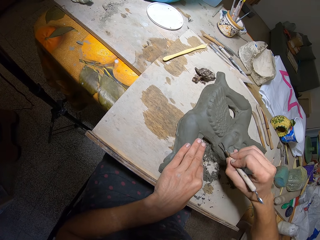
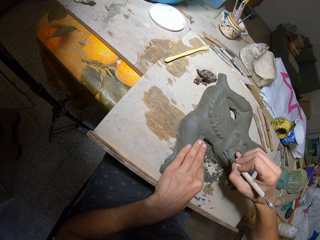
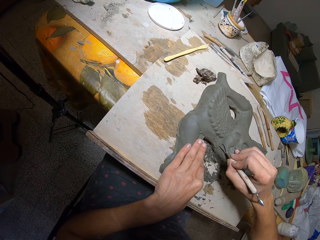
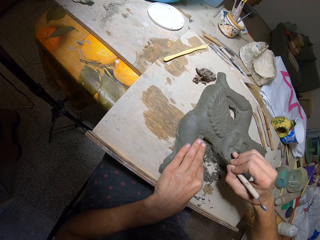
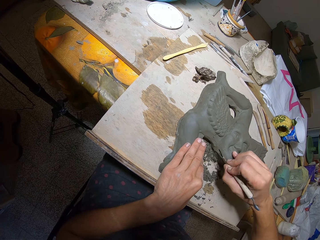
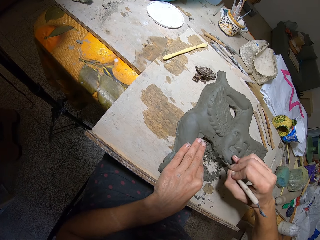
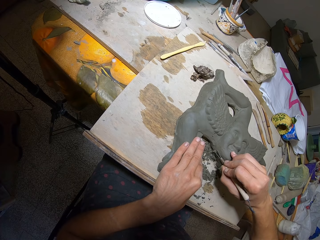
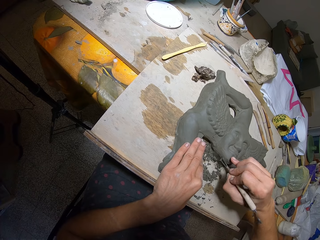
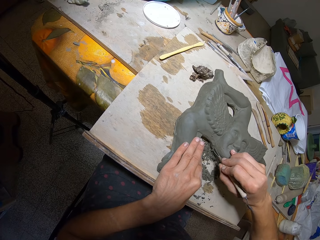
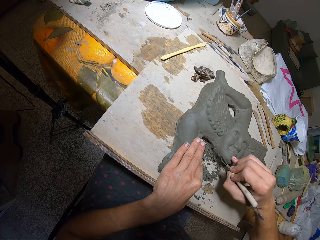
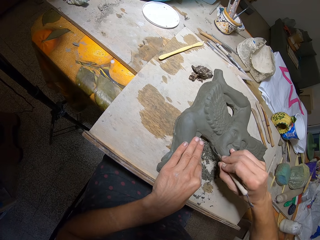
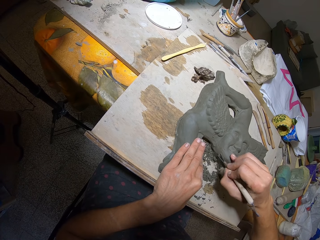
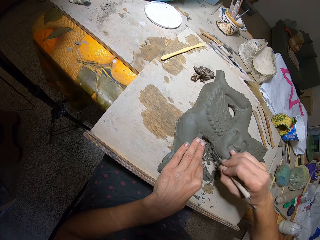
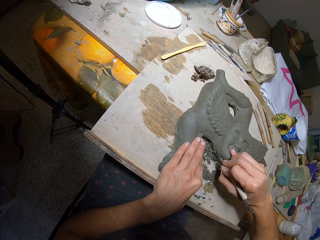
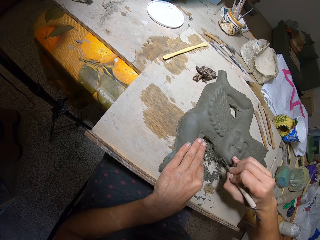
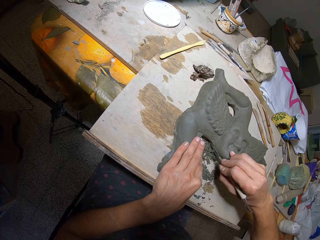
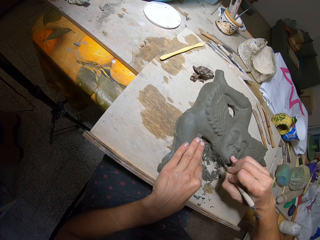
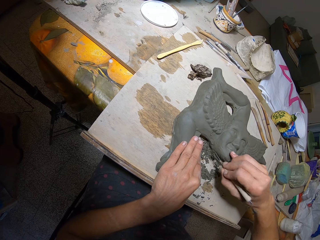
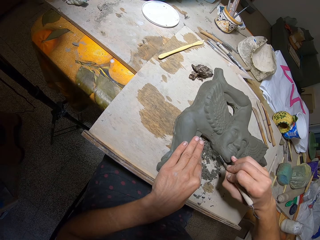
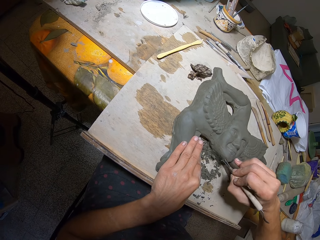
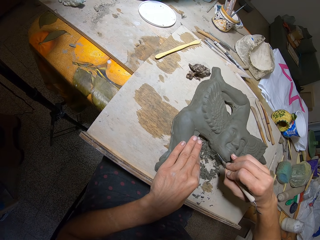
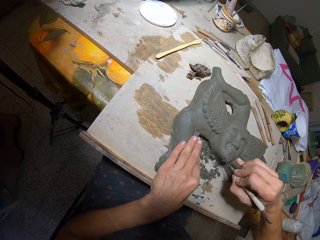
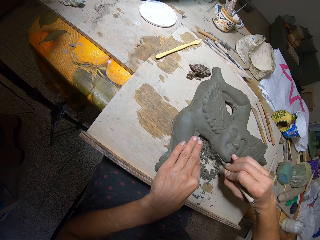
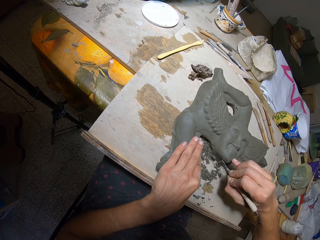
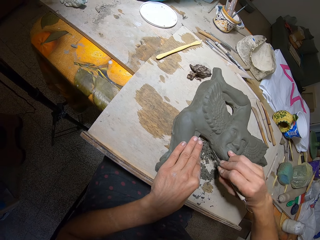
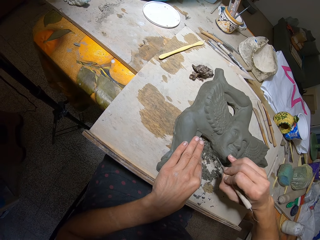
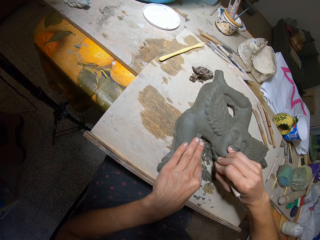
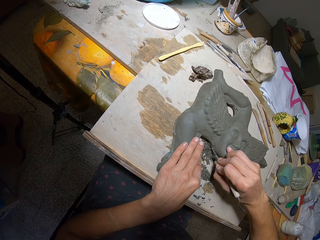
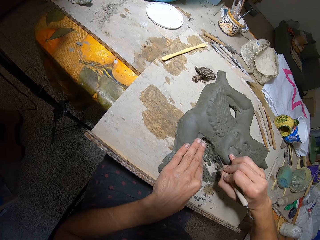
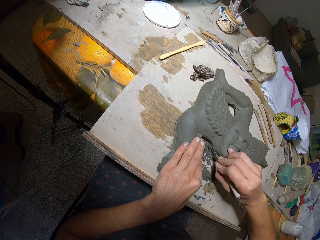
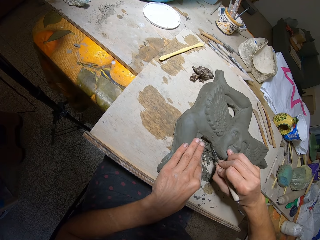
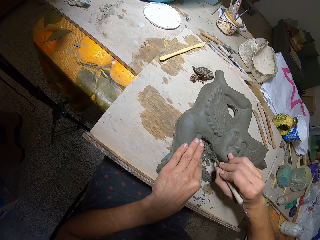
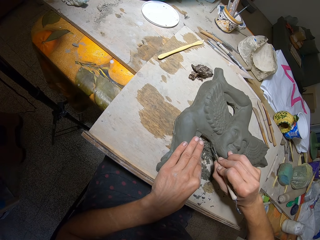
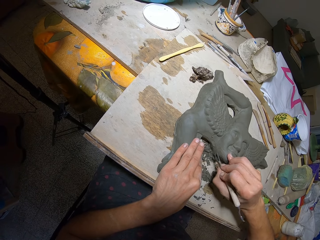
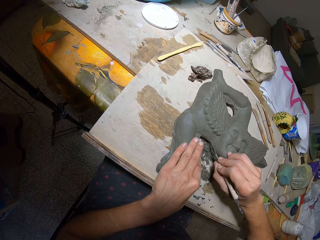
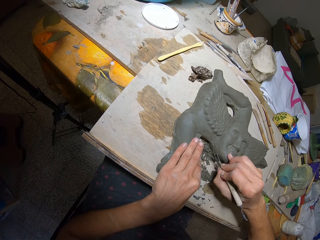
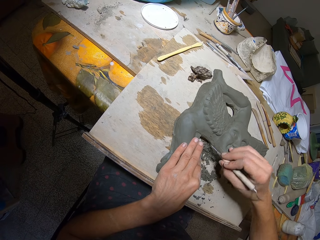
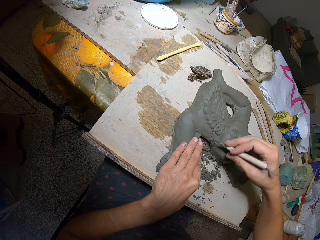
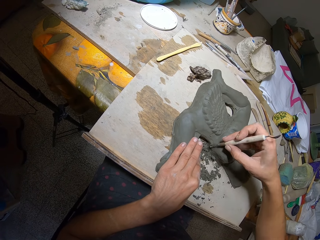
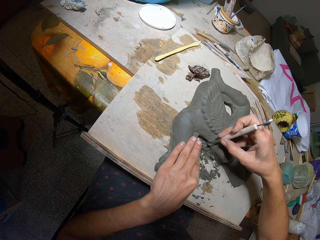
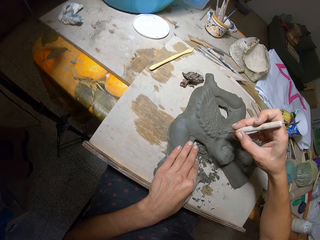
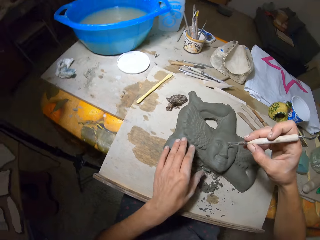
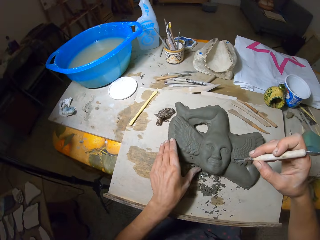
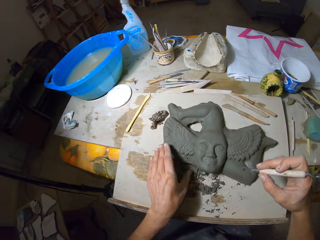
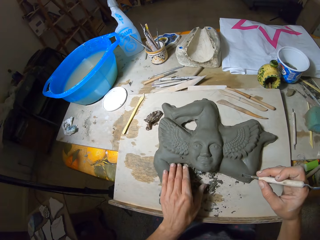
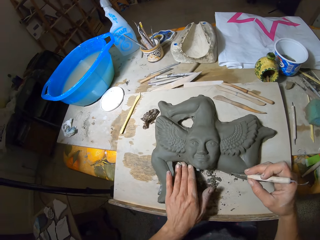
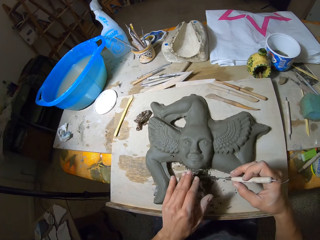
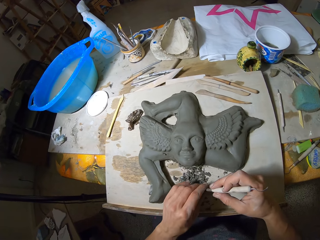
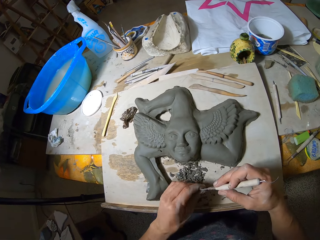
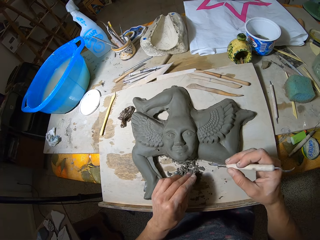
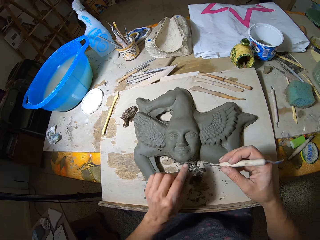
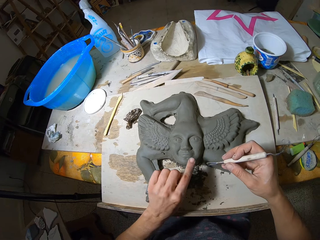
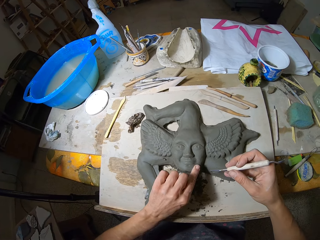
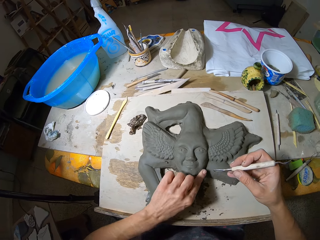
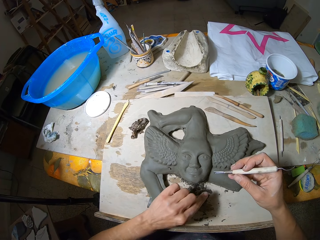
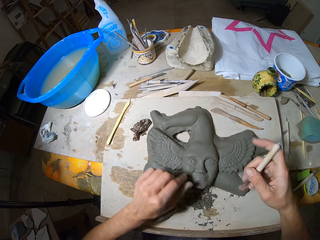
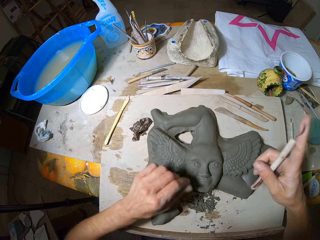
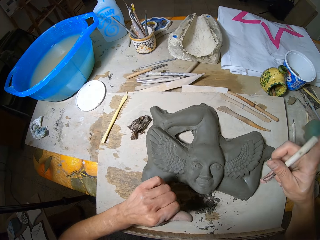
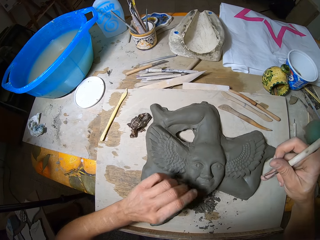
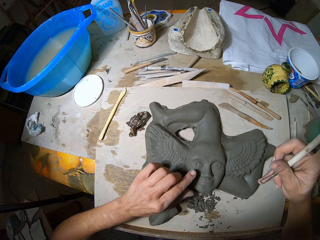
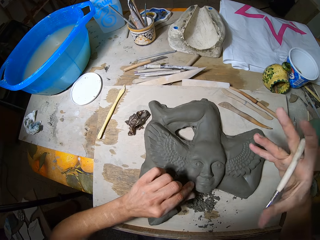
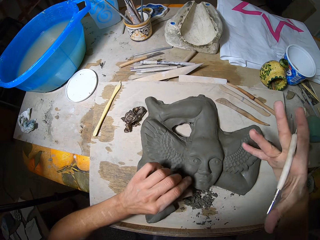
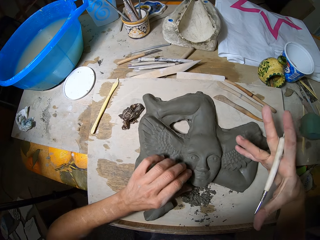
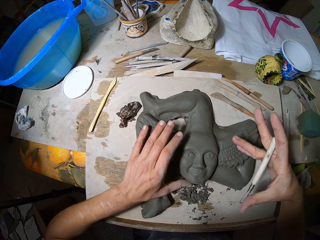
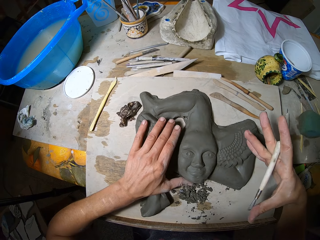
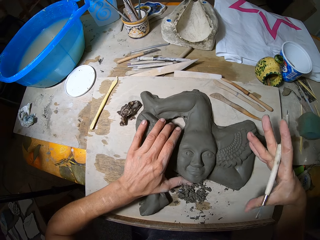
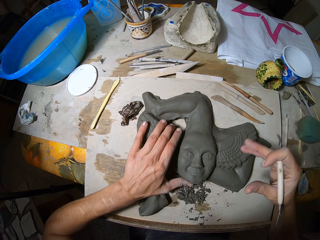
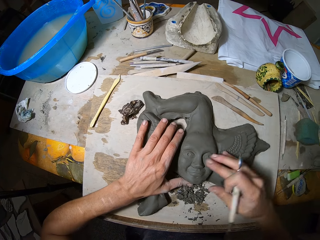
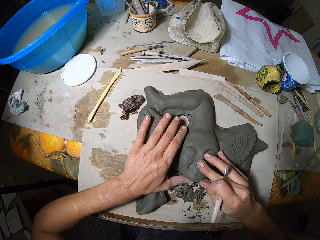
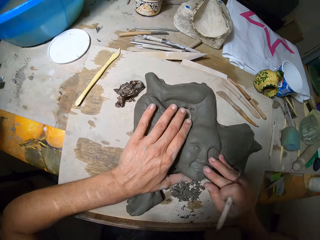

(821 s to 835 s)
The camera wearer holds a tool and moves the clay on the table. They wipe the tool with the left hand. They wipe the sculpture and hold the tool.

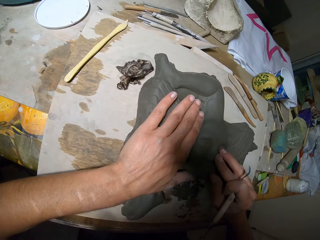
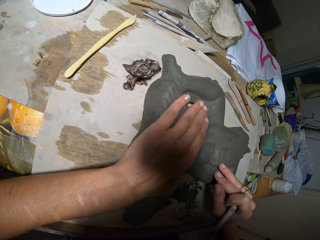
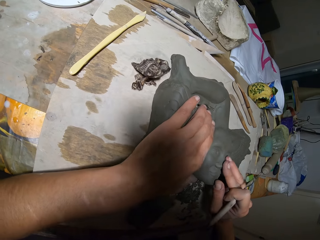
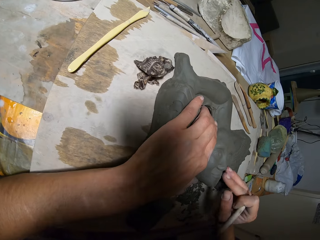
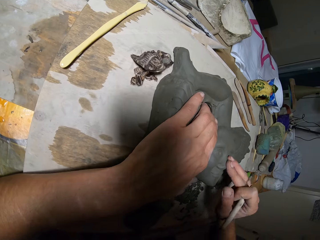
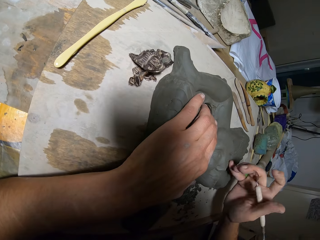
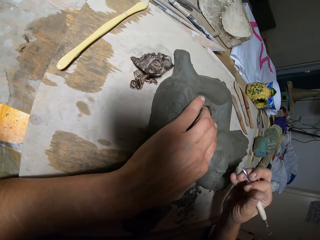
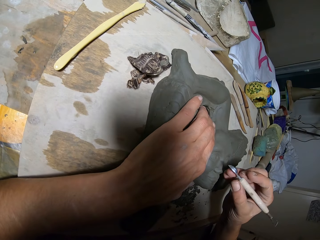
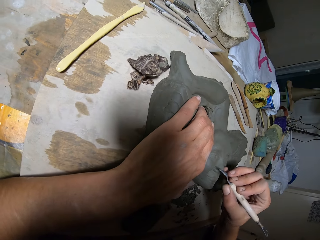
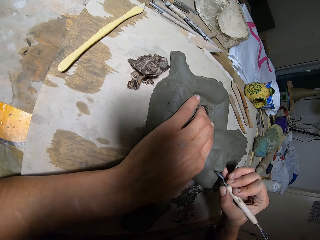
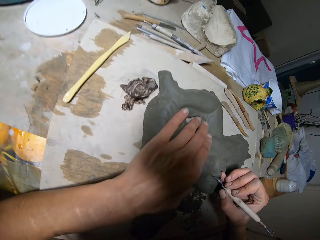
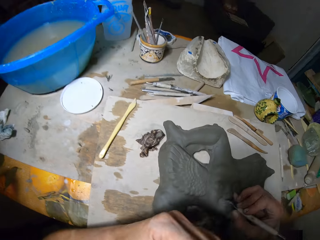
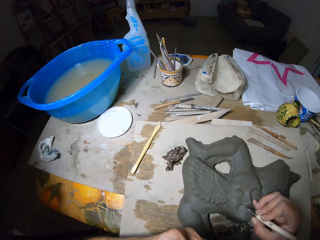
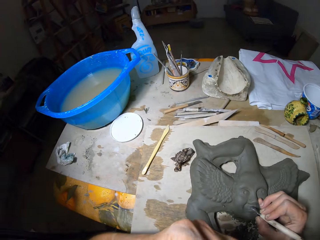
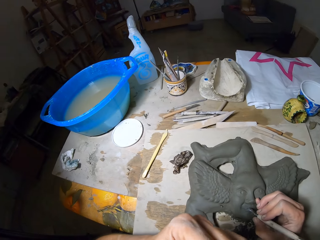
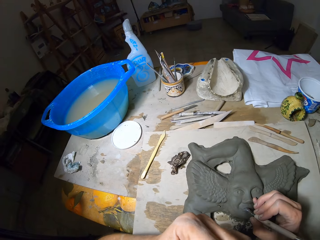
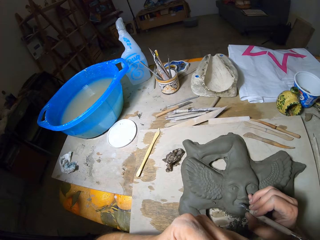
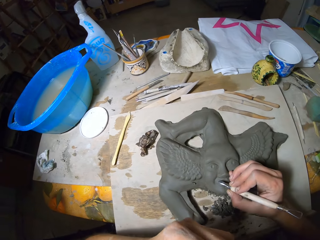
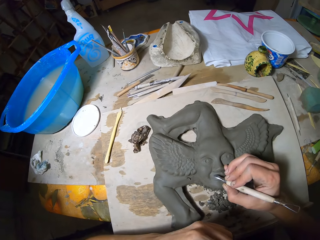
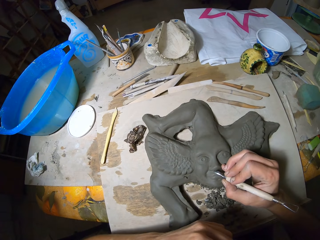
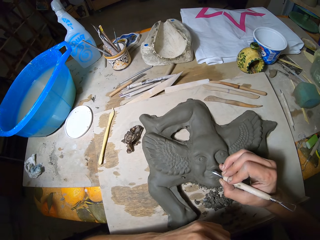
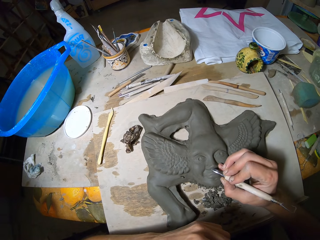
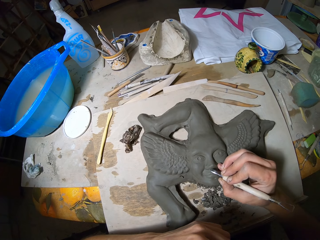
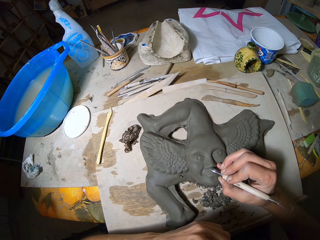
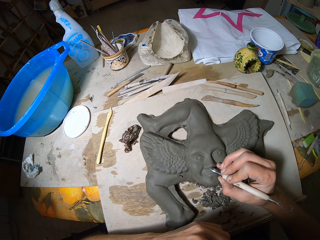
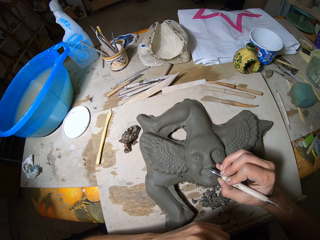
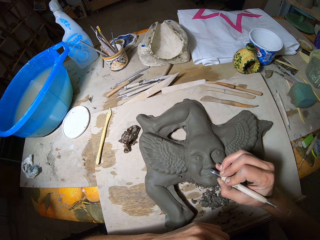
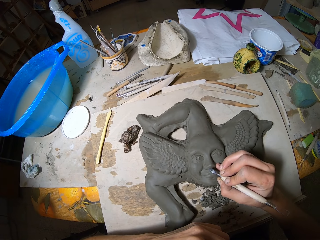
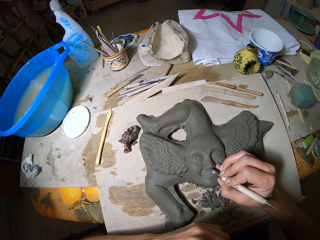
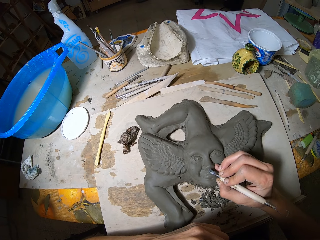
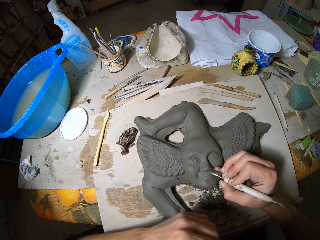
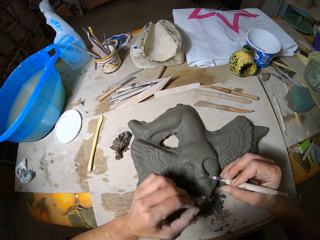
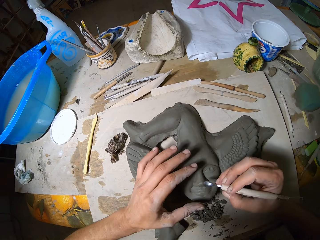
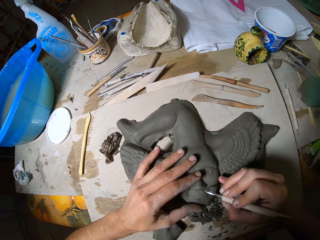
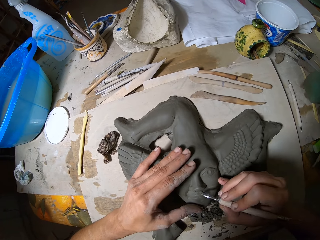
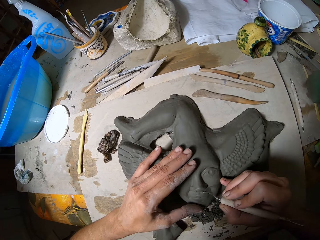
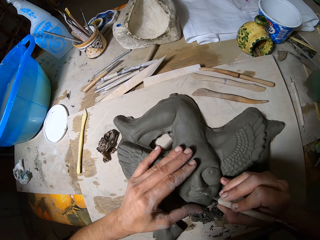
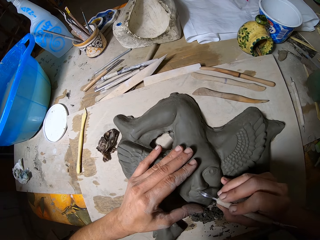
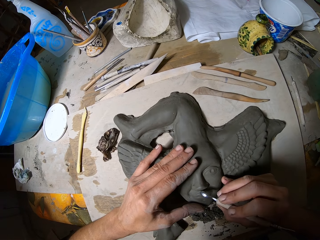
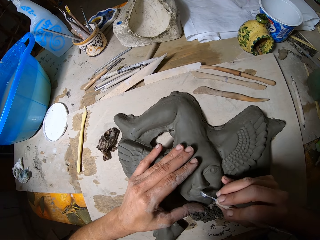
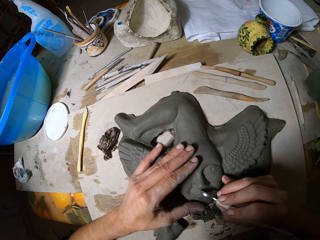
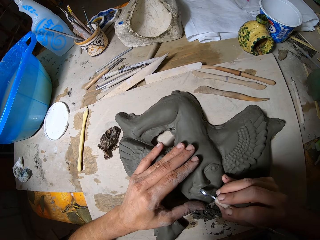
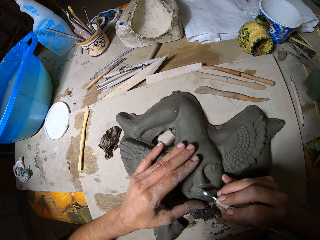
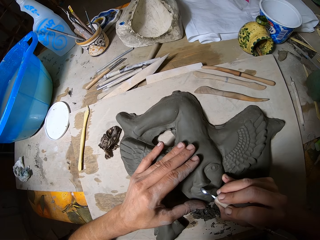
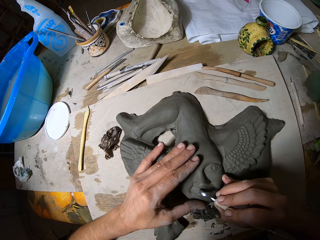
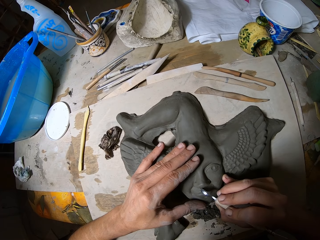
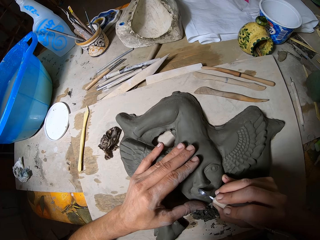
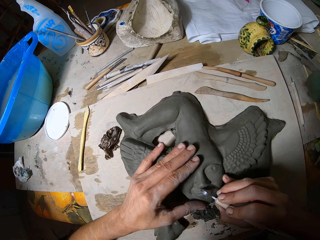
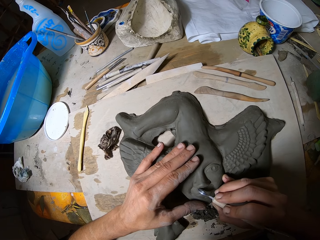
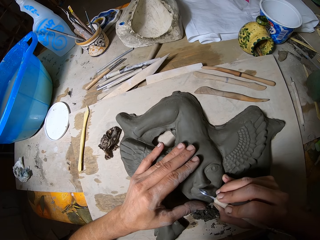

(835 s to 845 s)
The camera wearer shapes the sculpture with a tool.
